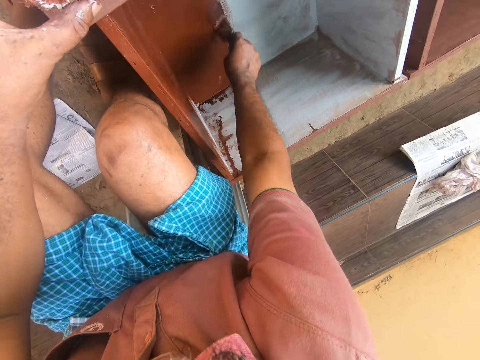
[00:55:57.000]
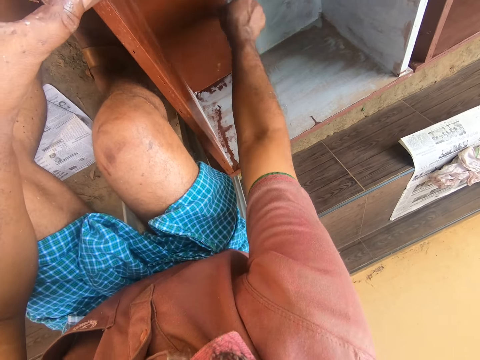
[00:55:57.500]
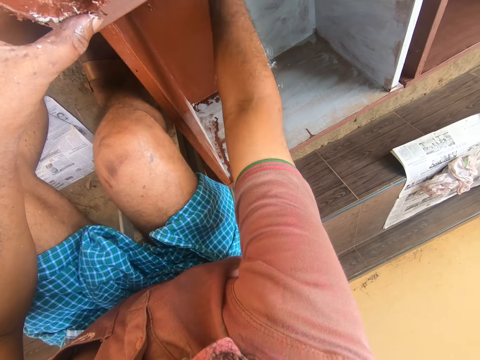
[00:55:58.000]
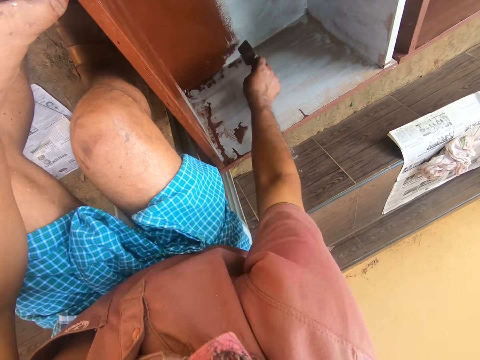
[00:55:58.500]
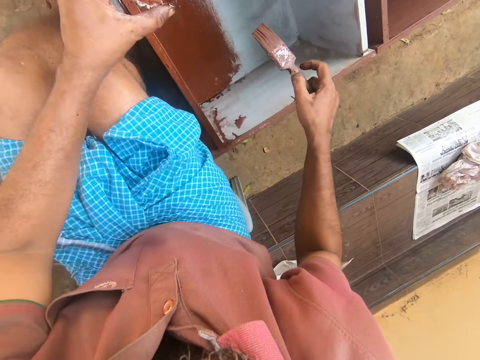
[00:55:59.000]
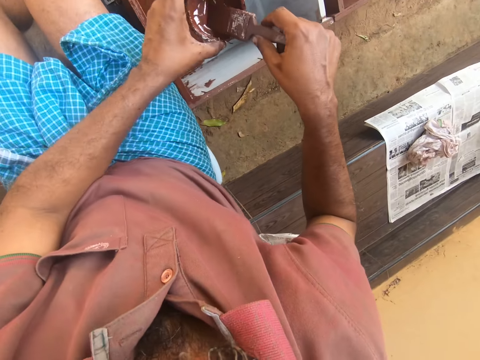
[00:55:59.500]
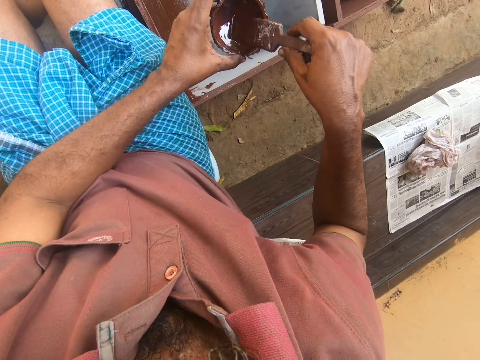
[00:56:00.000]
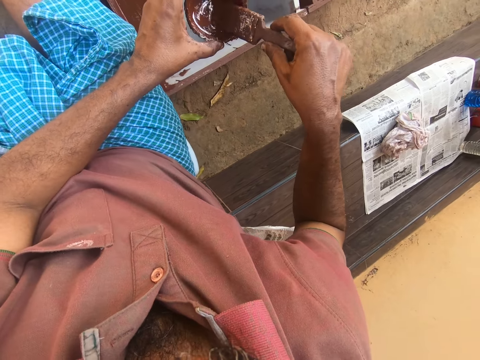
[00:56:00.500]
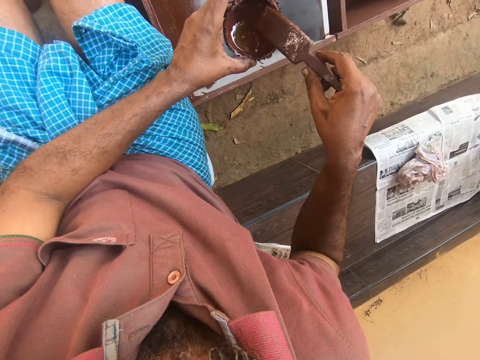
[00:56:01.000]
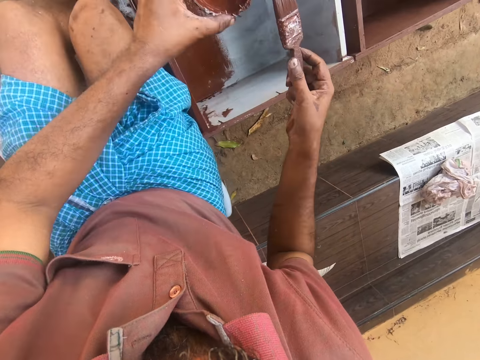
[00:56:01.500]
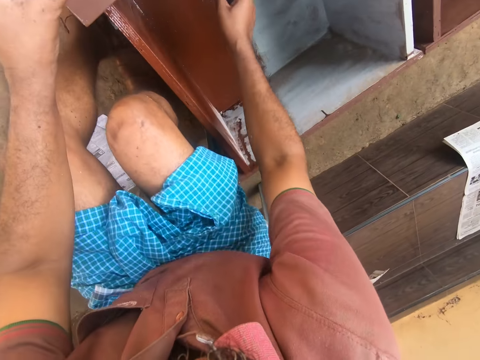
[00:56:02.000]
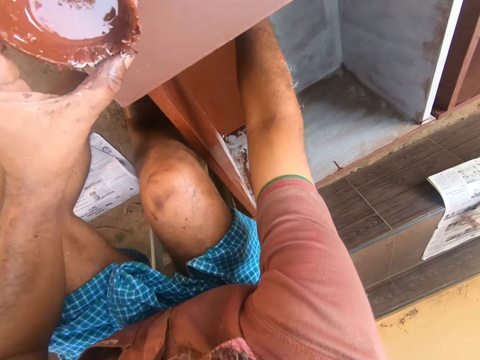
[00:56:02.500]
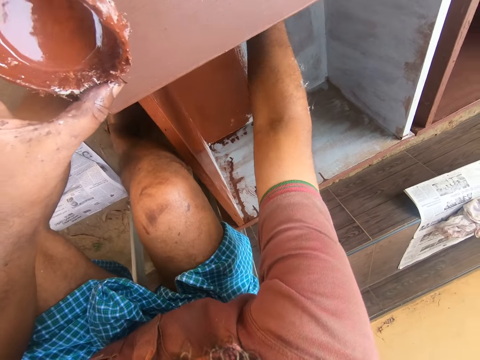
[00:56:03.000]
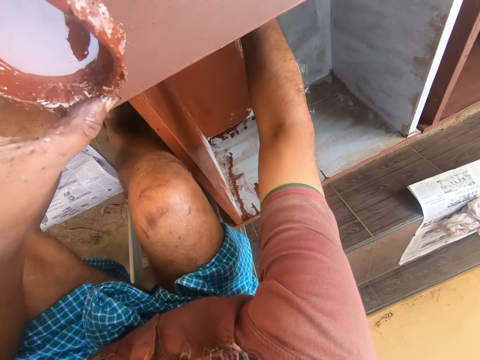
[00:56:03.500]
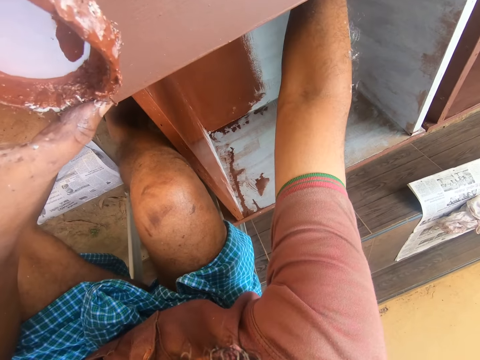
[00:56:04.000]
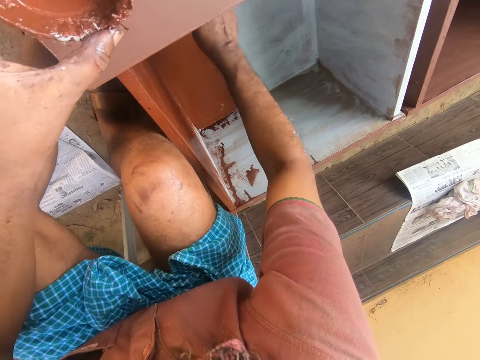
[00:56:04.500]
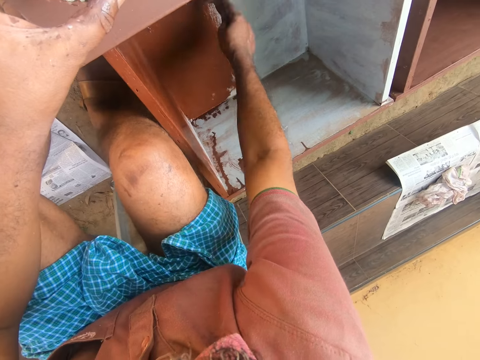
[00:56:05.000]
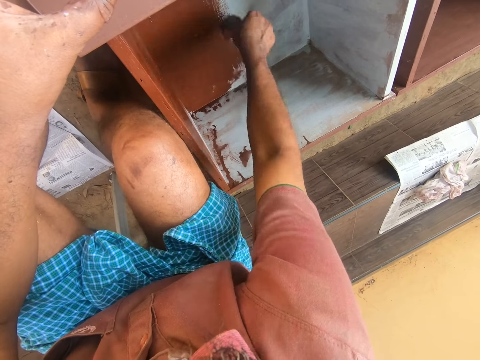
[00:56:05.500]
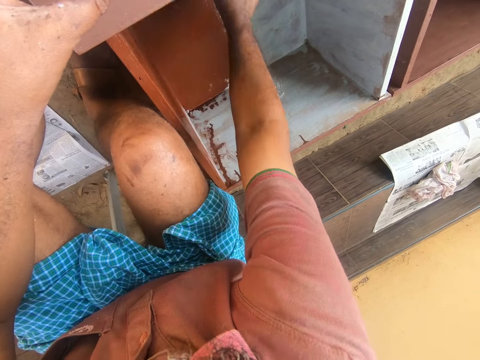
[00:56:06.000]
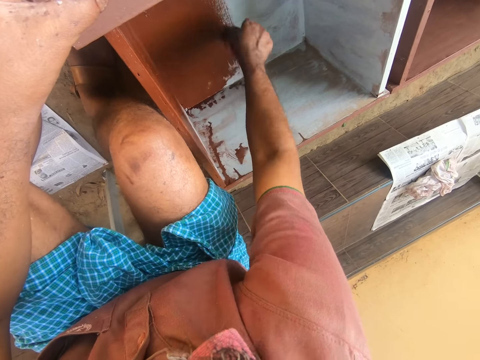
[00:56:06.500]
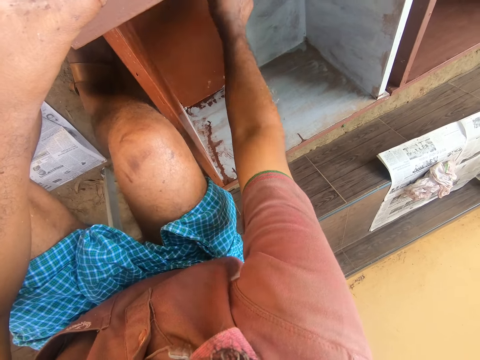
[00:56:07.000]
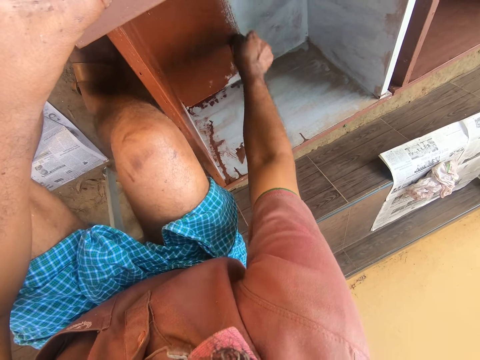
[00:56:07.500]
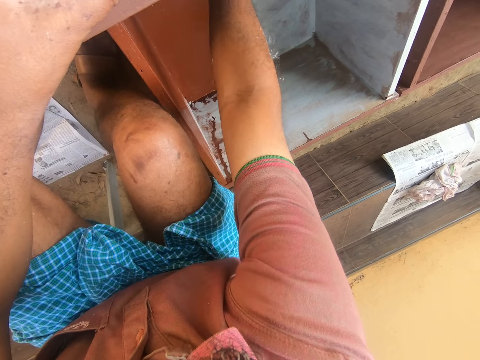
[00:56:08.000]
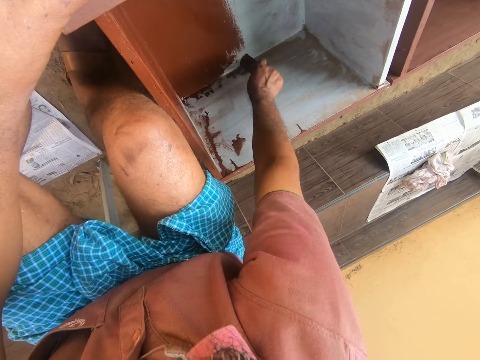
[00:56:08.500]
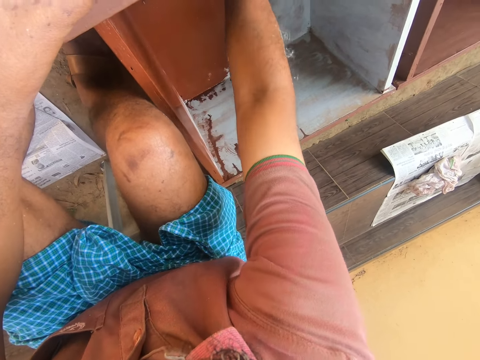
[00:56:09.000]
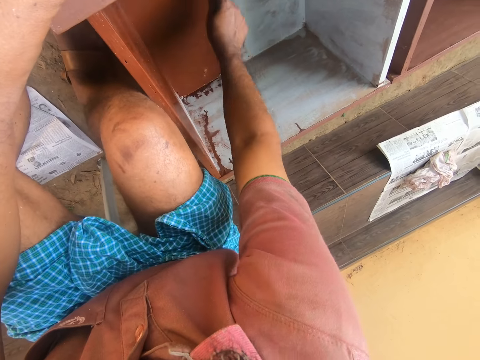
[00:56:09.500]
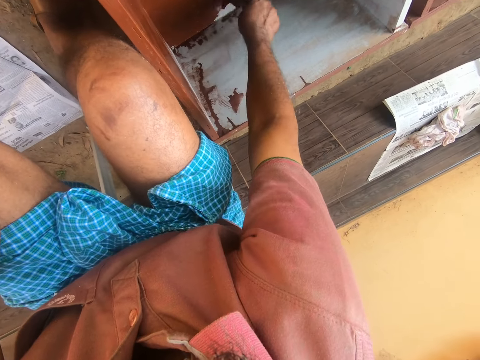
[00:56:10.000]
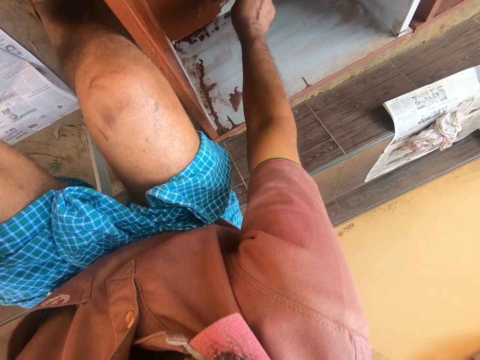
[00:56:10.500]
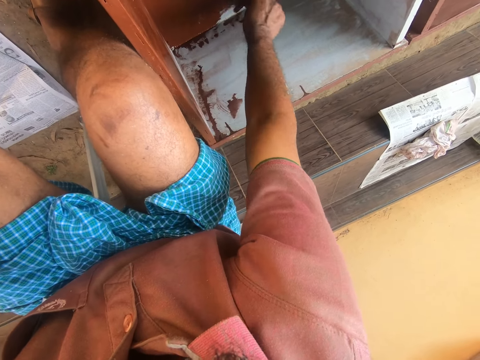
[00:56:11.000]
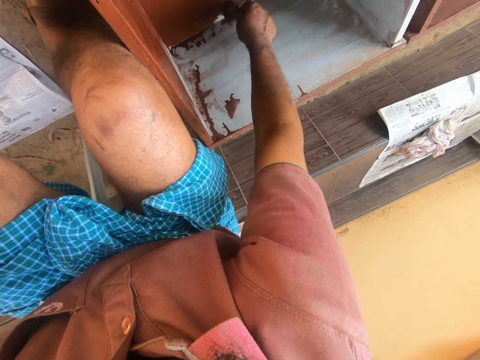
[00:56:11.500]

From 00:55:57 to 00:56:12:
The camera wearer dips the paint brush in the can of paint. They remove the paint brush from the can of paint. They paint the wooden structure with the paint brush.

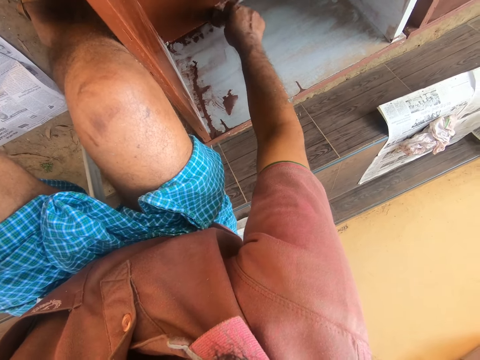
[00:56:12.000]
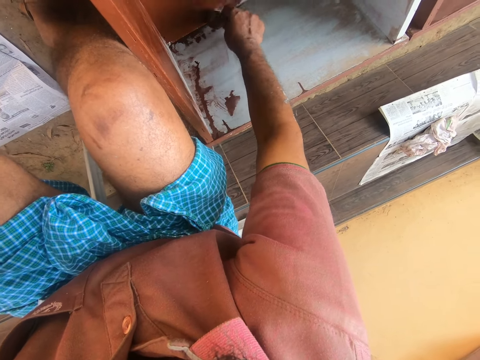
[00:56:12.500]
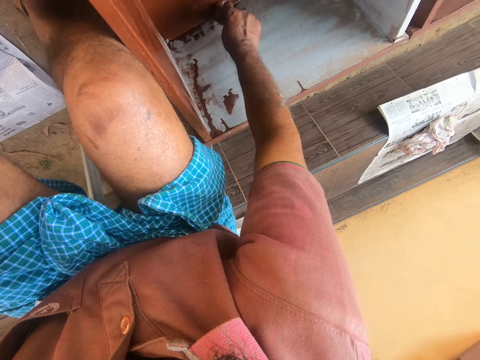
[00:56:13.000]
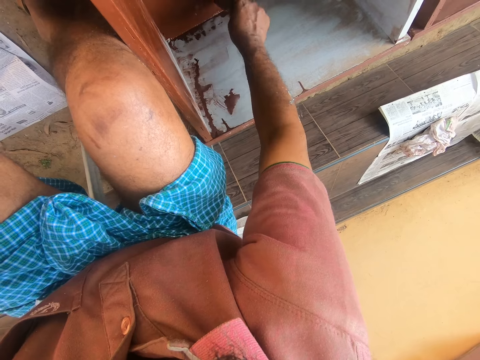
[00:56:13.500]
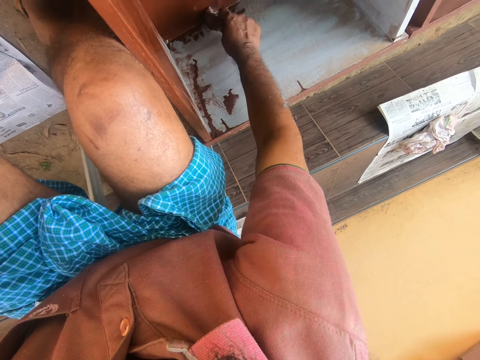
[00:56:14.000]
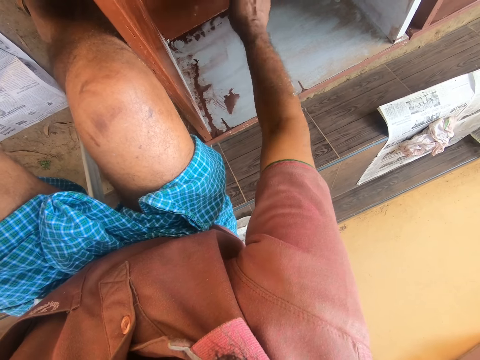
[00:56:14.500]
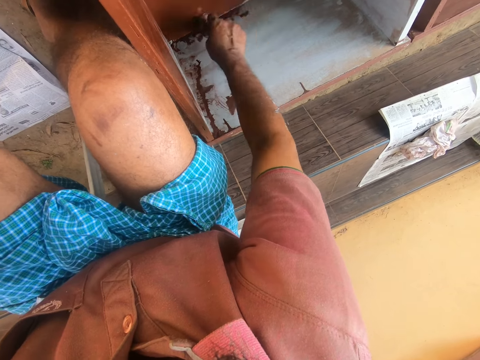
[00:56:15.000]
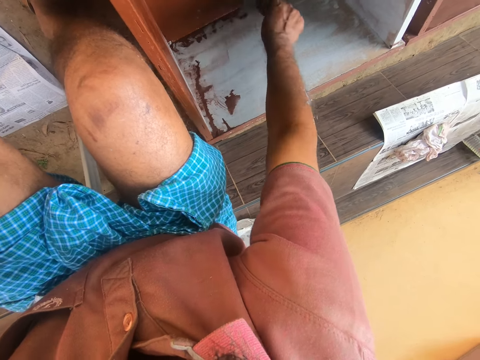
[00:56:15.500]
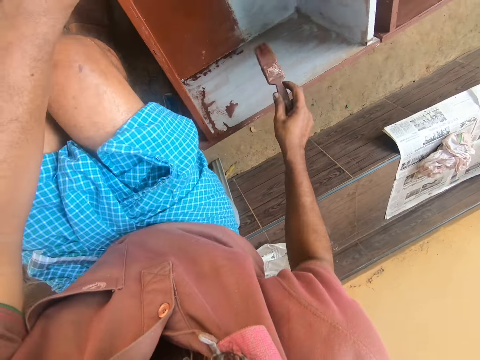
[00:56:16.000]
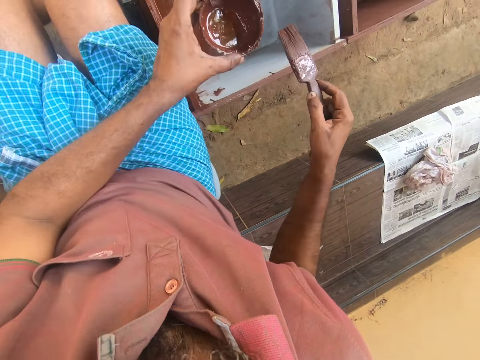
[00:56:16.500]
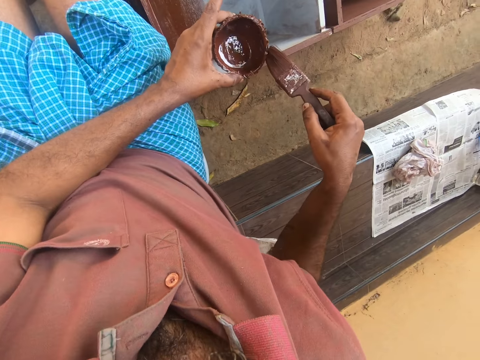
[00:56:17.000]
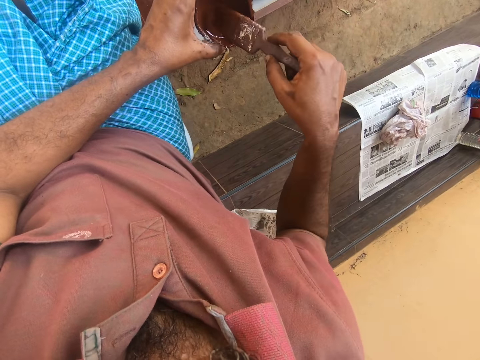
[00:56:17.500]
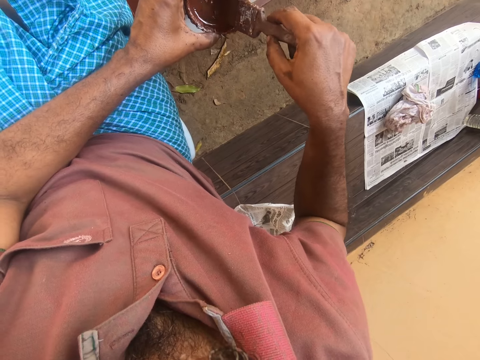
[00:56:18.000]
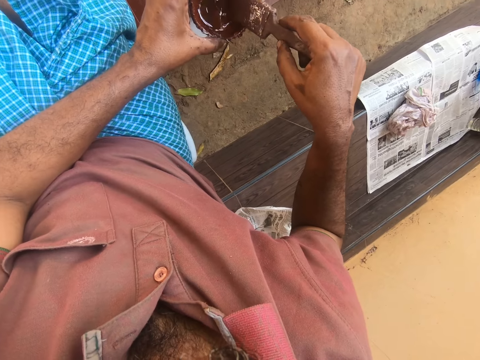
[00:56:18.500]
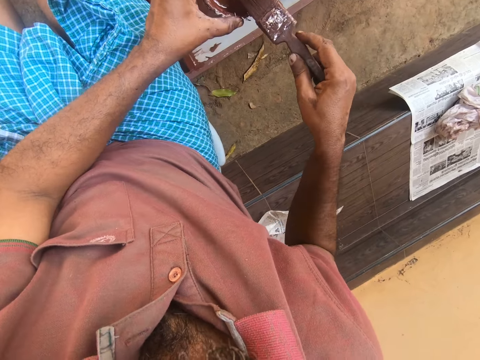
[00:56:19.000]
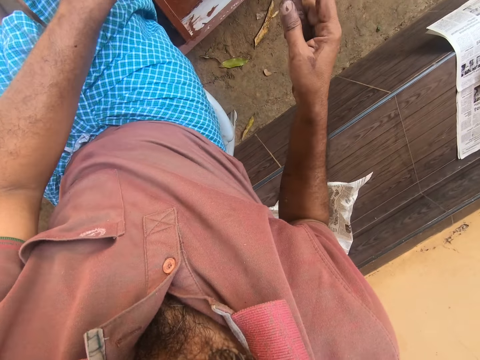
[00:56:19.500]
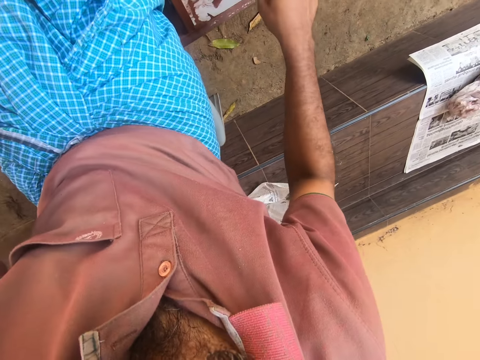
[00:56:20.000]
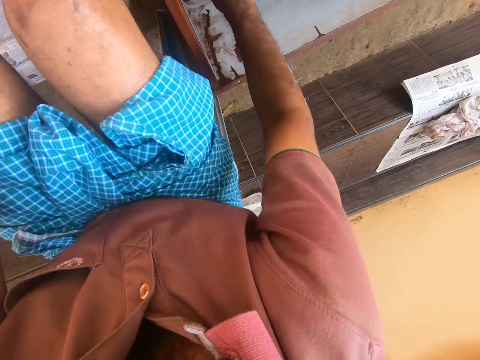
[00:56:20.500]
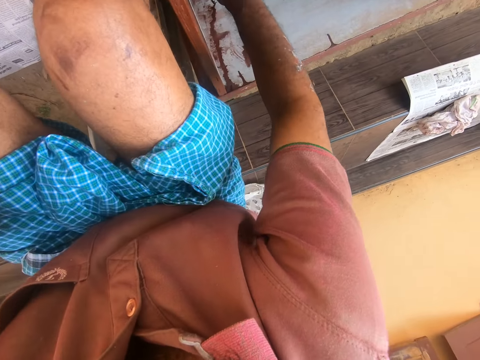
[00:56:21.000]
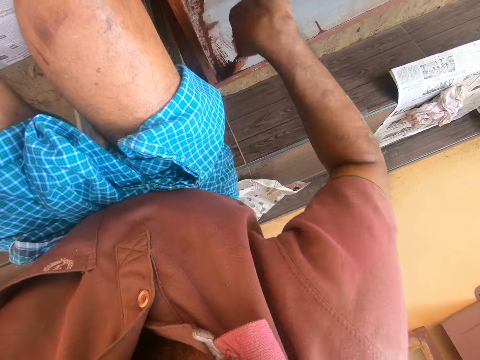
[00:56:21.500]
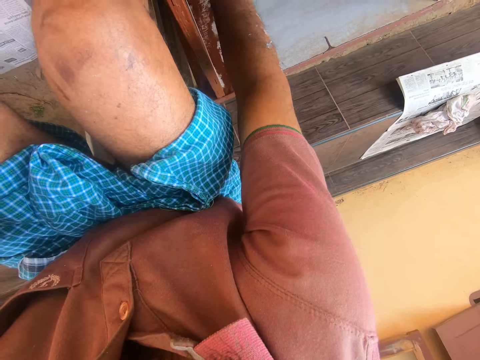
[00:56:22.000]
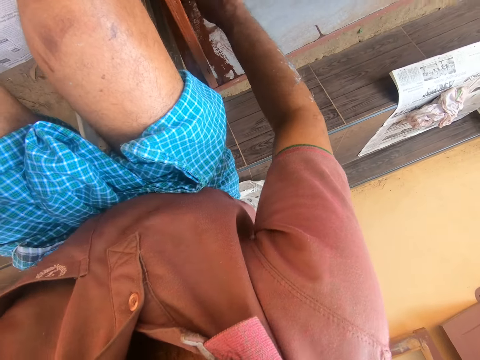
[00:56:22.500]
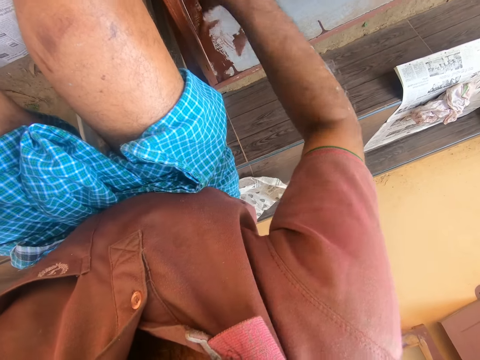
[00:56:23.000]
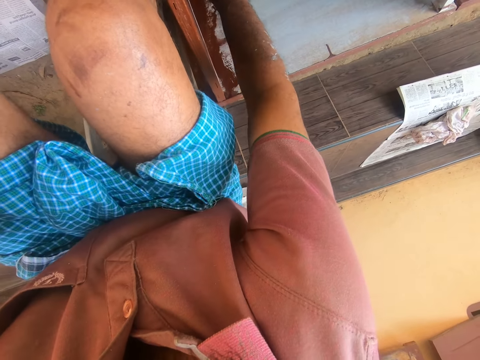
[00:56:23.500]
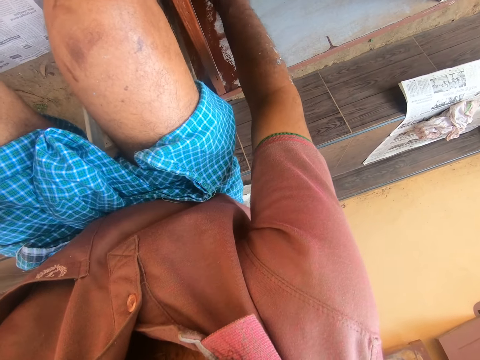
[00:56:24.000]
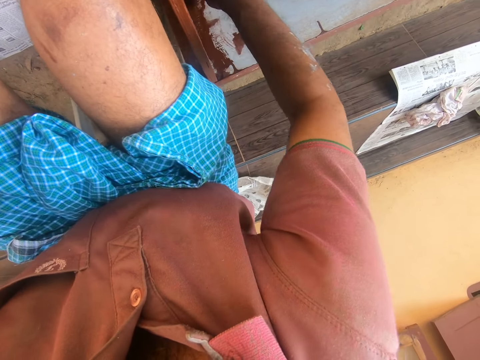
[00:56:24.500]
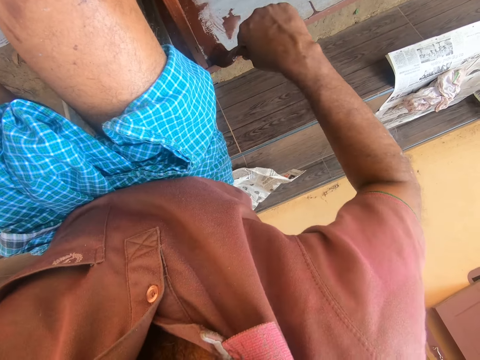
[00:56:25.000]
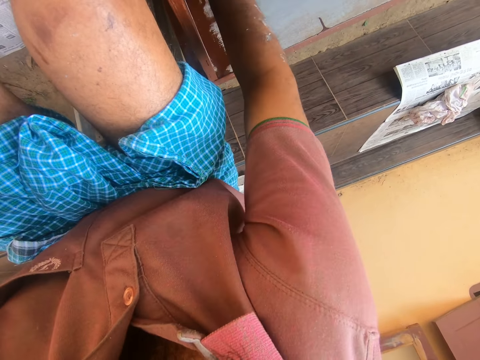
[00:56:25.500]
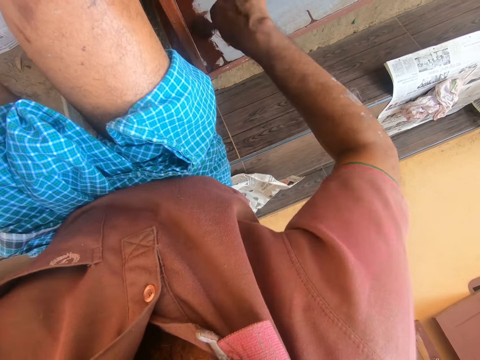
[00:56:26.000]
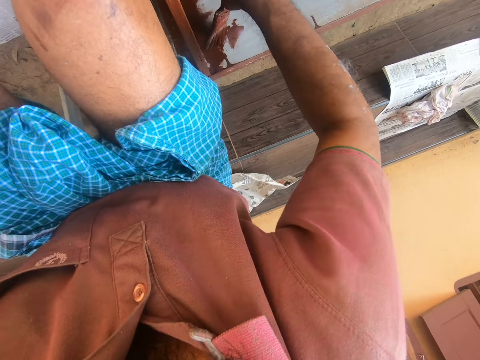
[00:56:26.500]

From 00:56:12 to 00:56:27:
The camera wearer dips the paintbrush in the can of paint. They remove the paintbrush in the can of paint and wipe the bristles of the paintbrush on the can. They paint the wooden structure with the paintbrush.
